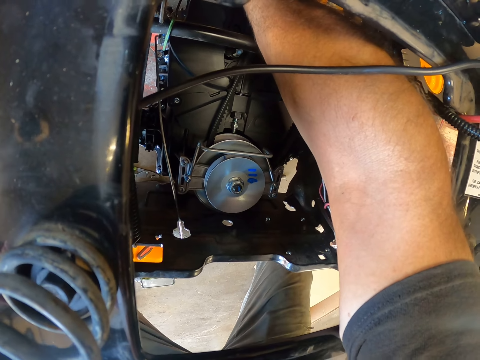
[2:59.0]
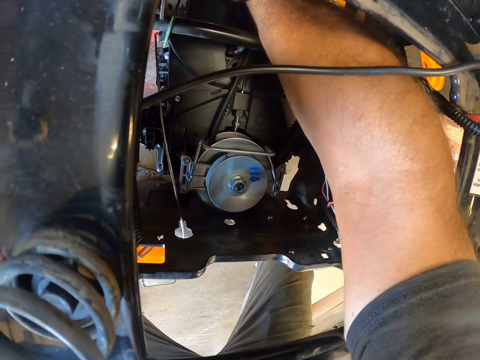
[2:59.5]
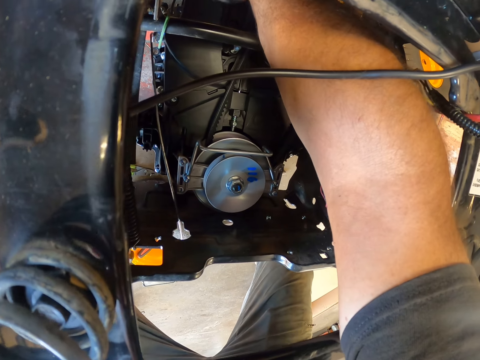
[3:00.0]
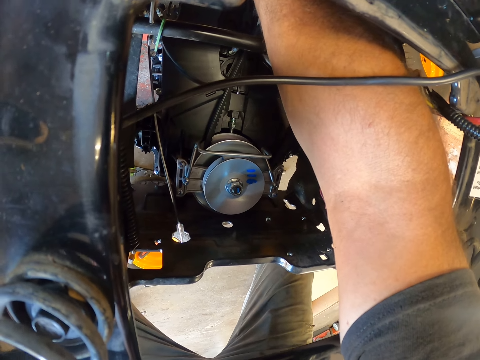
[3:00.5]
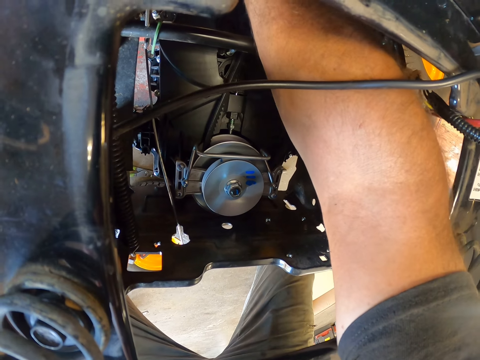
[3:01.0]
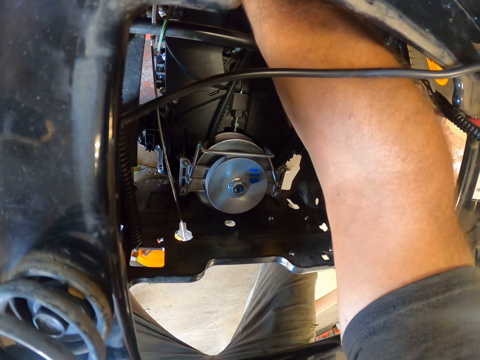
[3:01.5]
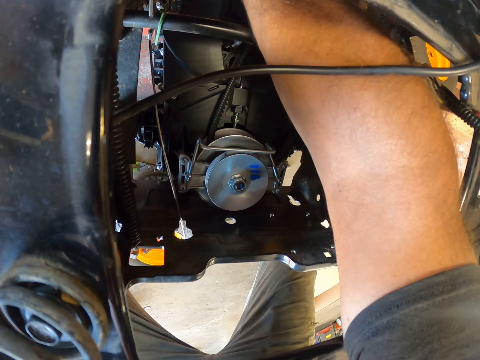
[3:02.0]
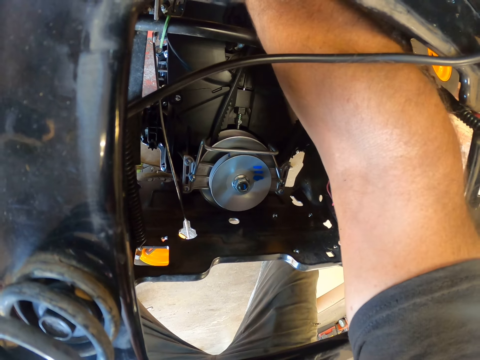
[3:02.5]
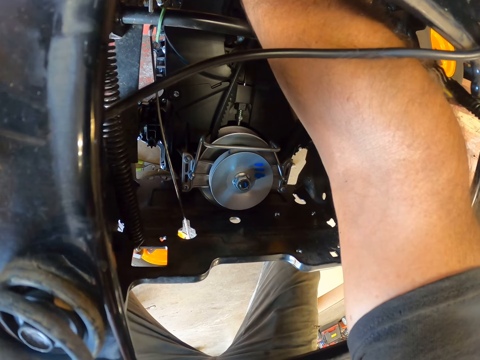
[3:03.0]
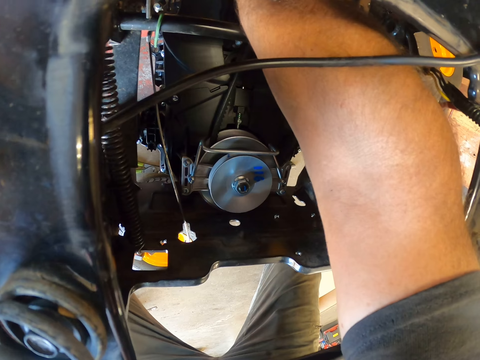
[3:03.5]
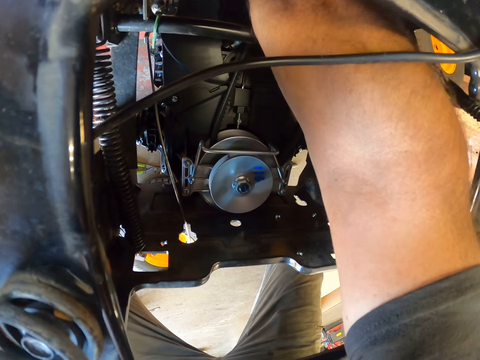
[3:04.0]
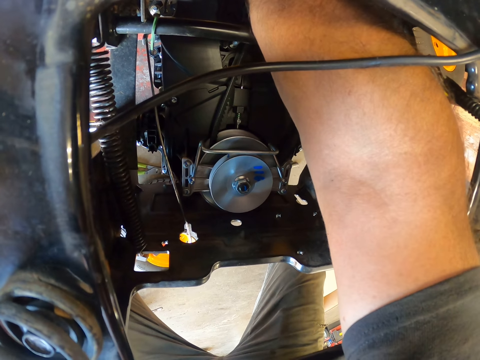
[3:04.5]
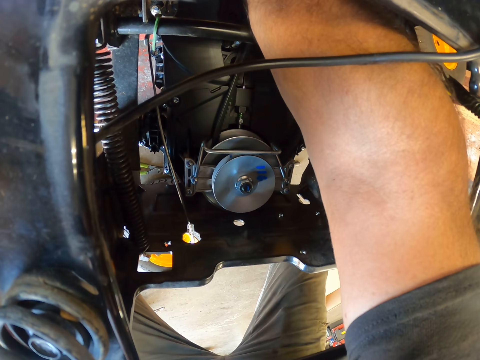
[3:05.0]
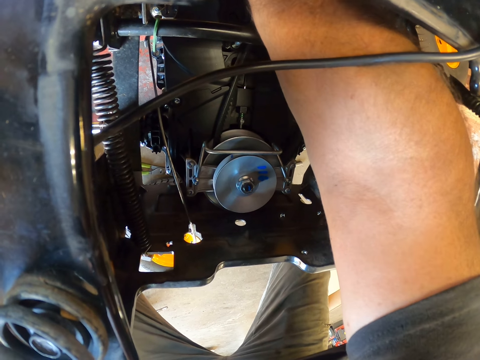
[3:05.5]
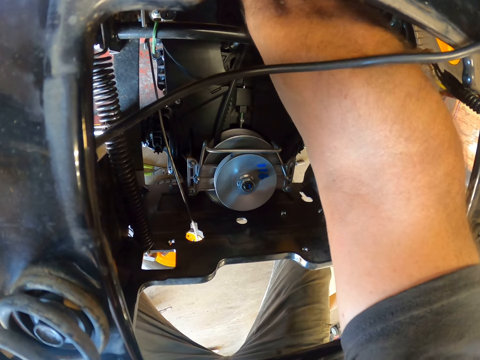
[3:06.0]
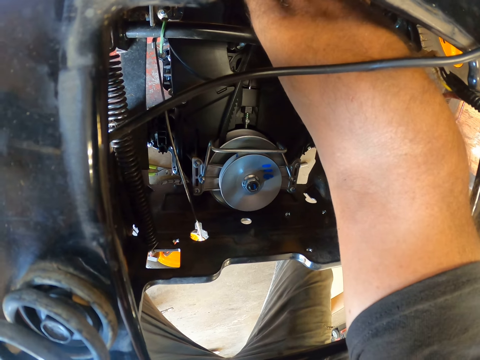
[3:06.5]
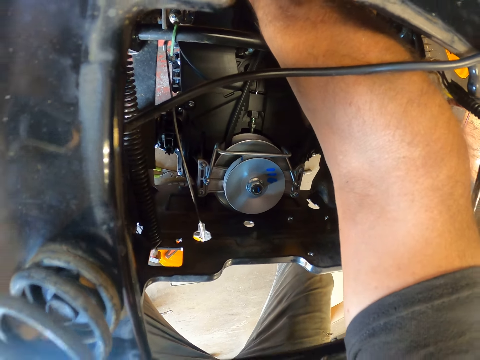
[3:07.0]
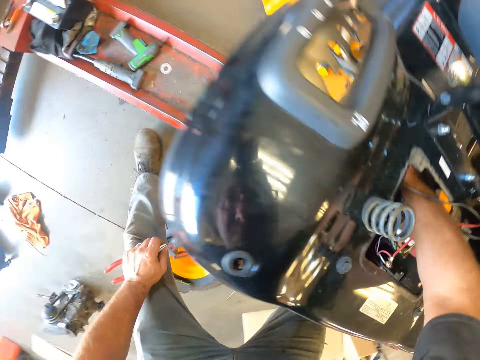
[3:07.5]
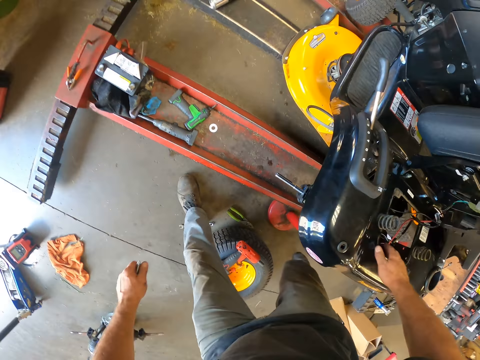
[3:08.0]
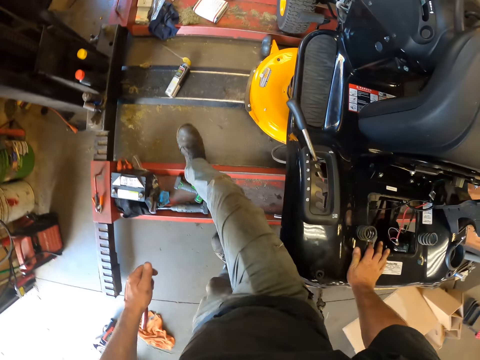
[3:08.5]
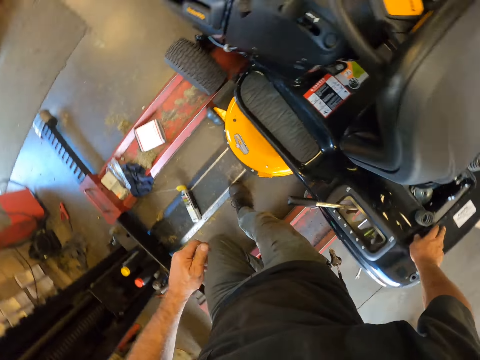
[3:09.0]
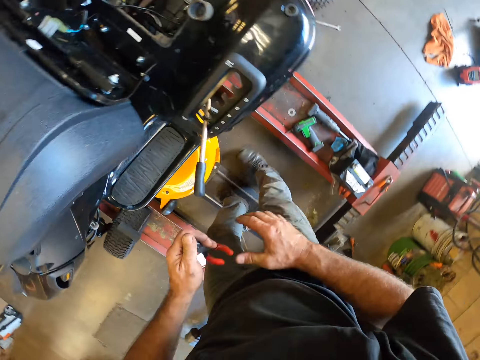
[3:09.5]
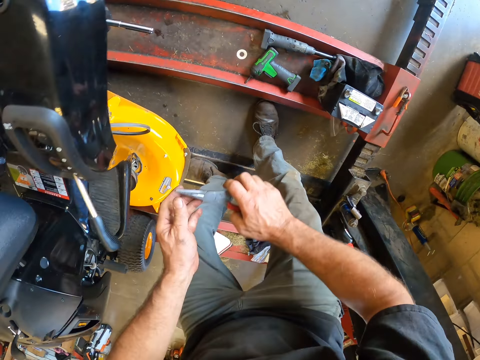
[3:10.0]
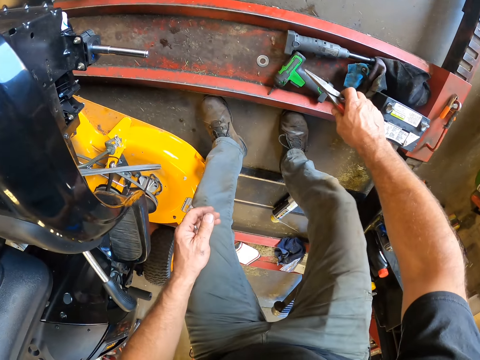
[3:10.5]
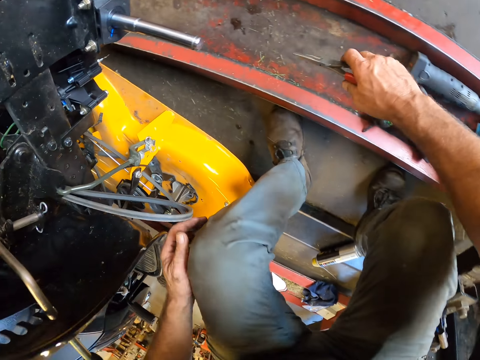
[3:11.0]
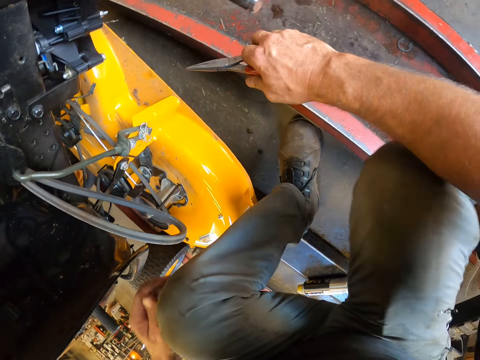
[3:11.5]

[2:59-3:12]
The camera wearer adjusts a pin in a machine with a hand. He removes his right hand from the engine compartment of the lawn mower. He places his right hand on the lawn mower. He walks around a garage. He removes his right hand from the lawn mower. He passes the scissors in his right hand to his left hand.

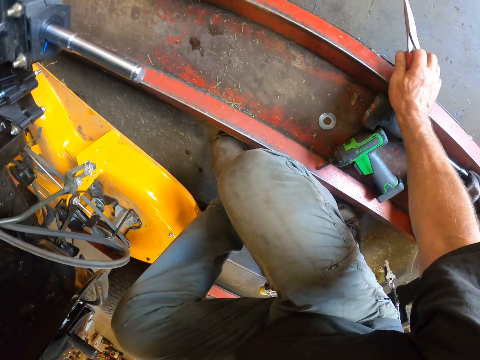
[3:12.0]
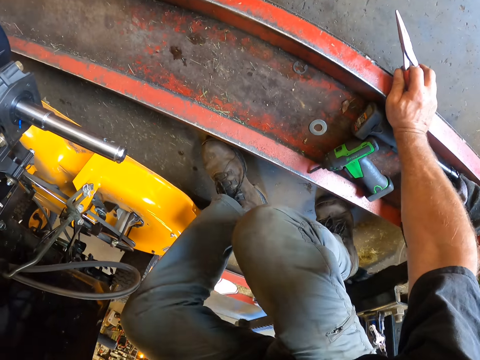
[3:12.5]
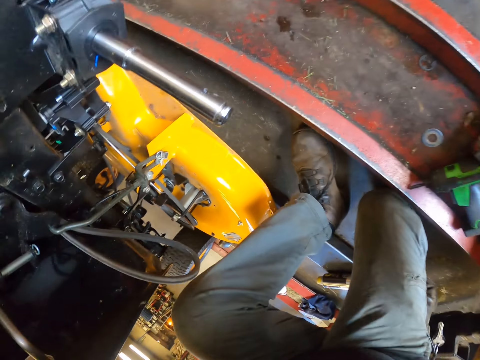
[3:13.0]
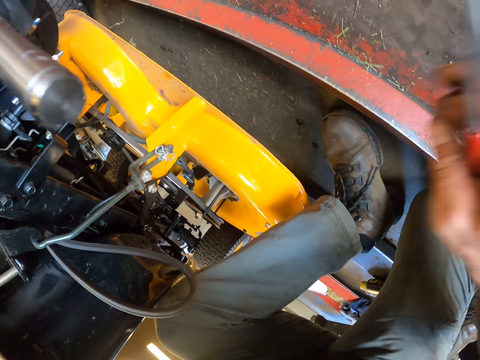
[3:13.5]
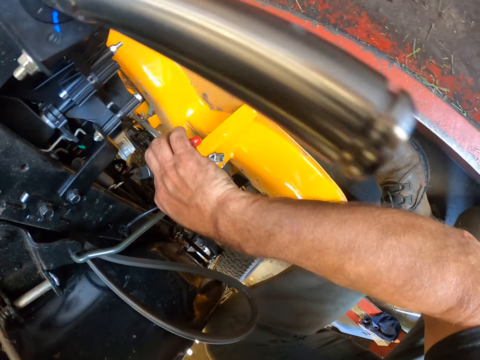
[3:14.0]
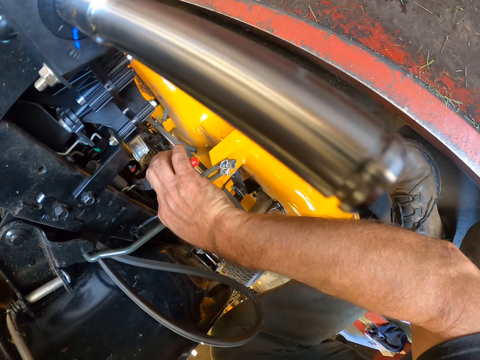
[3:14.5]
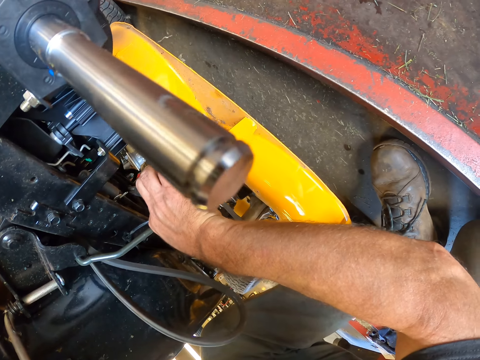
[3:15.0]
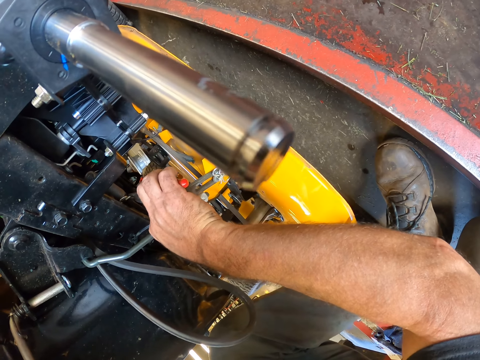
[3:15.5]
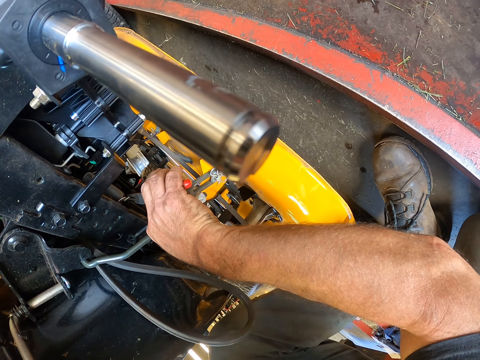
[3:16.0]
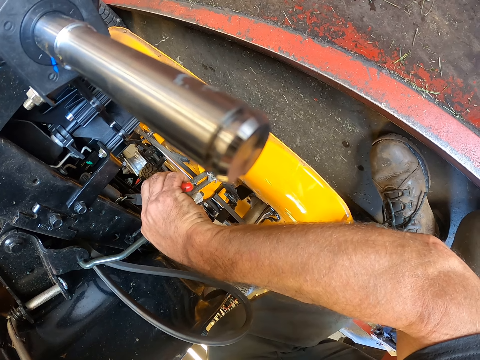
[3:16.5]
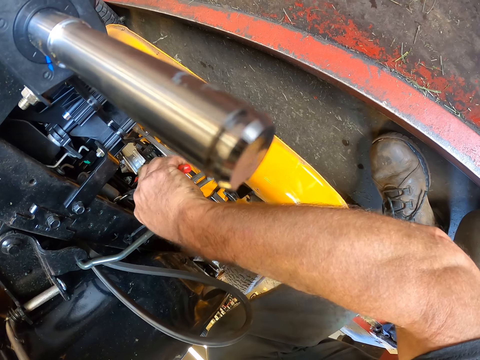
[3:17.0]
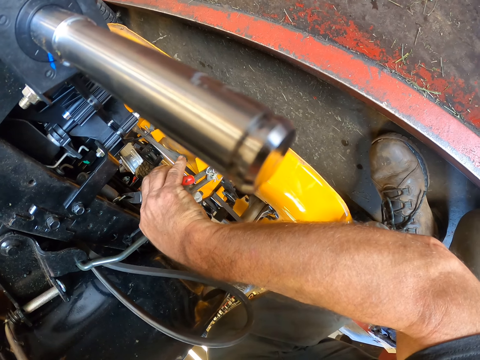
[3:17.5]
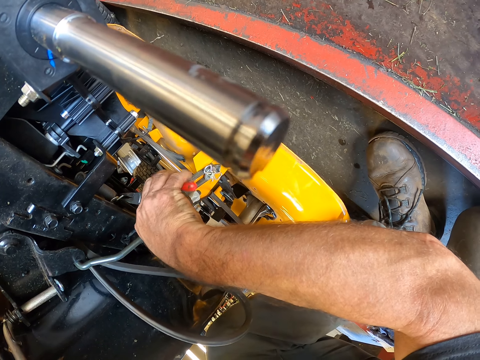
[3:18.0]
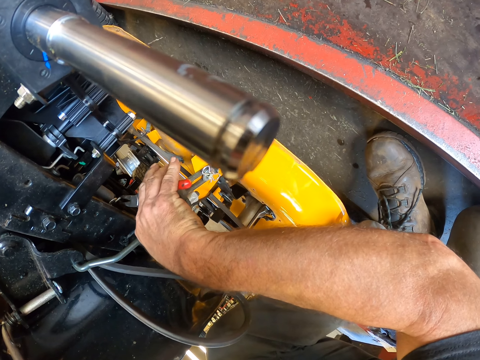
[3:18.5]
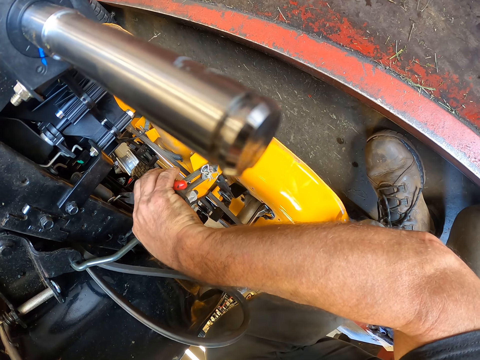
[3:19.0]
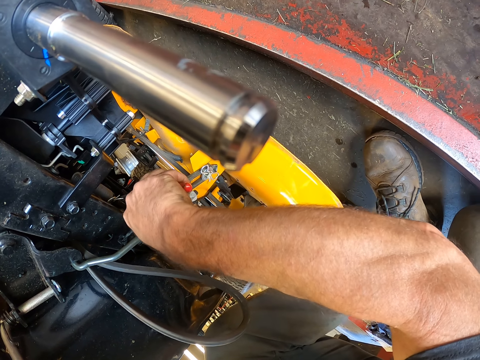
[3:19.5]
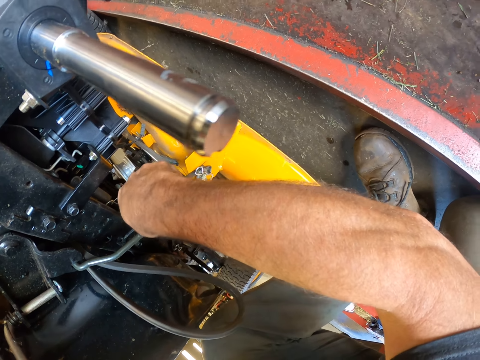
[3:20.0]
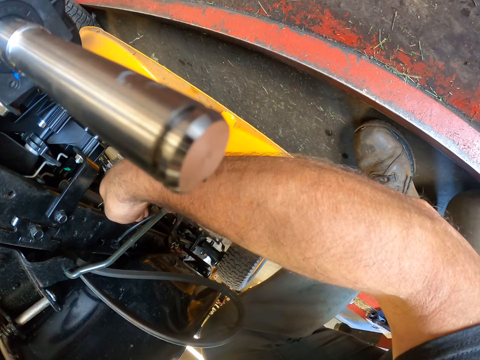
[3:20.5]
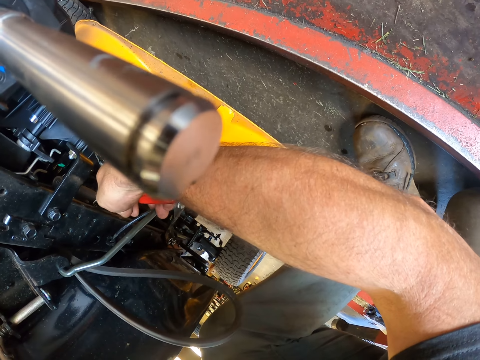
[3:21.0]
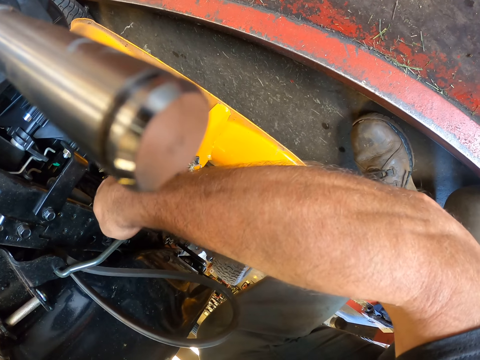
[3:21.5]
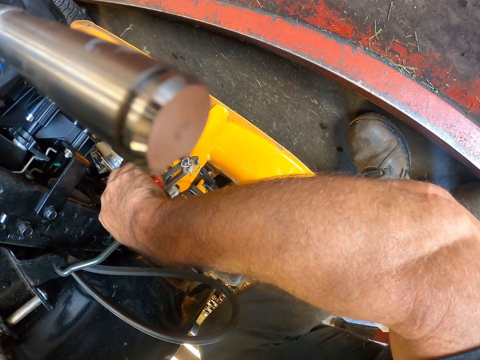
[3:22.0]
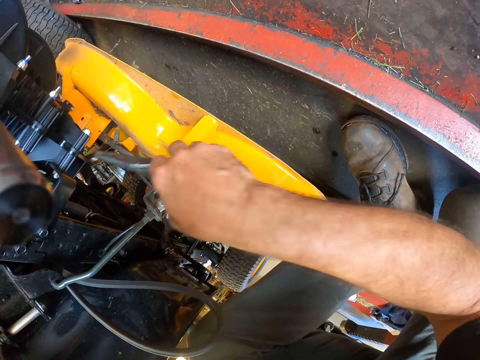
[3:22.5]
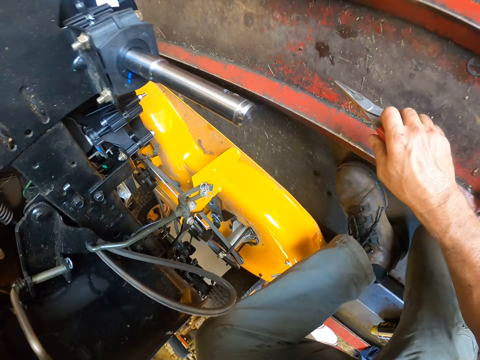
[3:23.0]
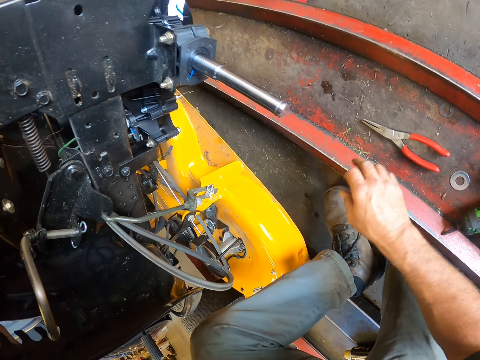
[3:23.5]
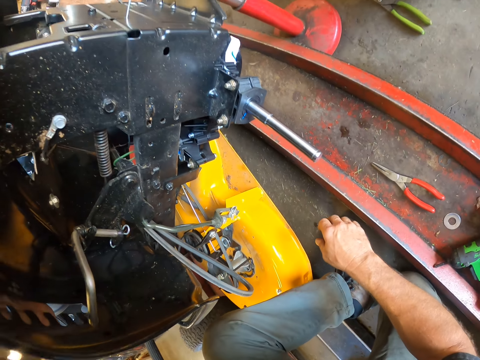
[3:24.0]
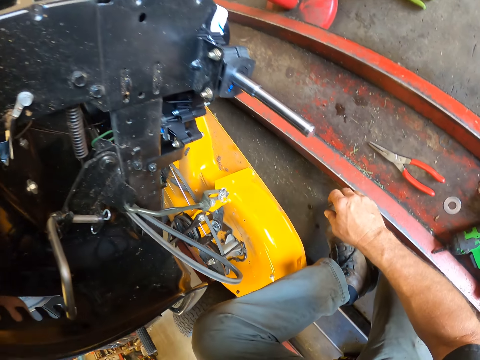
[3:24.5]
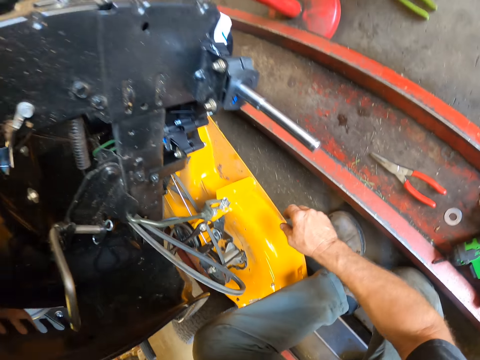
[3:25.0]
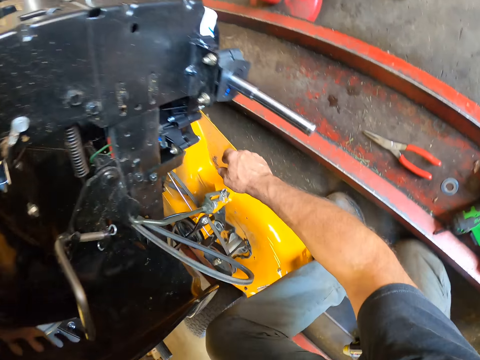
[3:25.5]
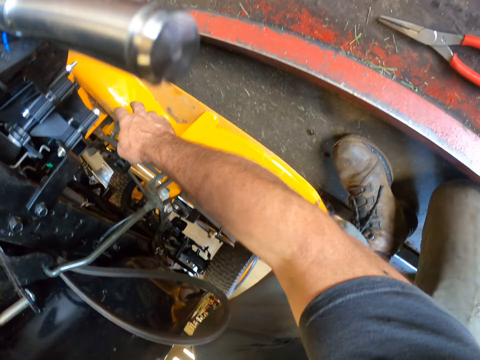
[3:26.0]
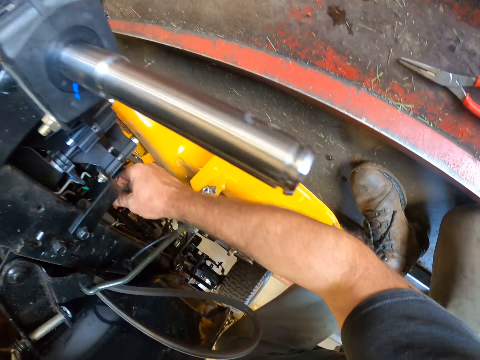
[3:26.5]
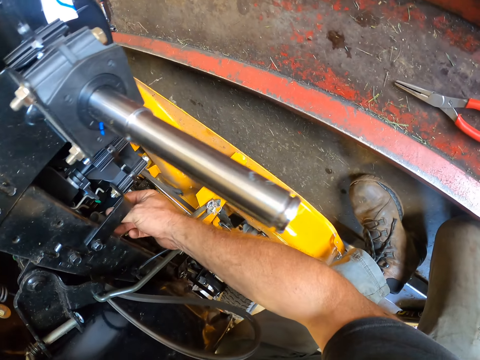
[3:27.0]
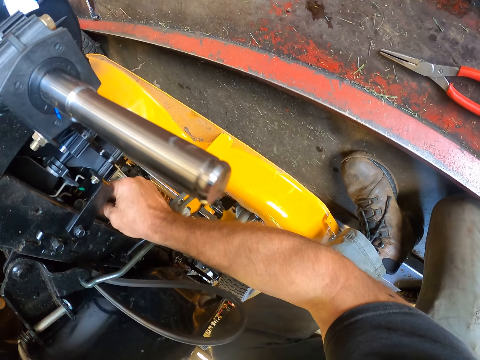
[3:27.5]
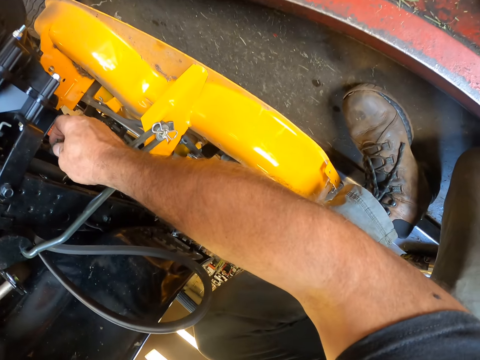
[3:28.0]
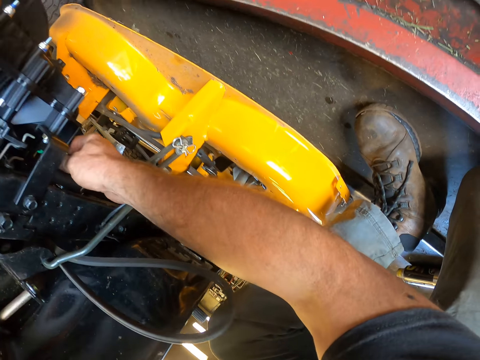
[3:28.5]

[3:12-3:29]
The camera wearer moves around a garage. He clips a wire with the scissors in his right hand. He places his right hand with the scissors into the engine compartment of the lawn mower. He removes his right hand from the engine compartment of the lawn mower. He drops the scissors in his right hand on the auto lift. He places his right hand into the engine compartment of the lawn mower. He looks around the garage. He adjusts a cable on a machine with a hand.
